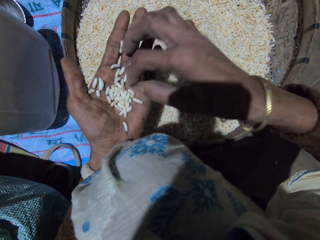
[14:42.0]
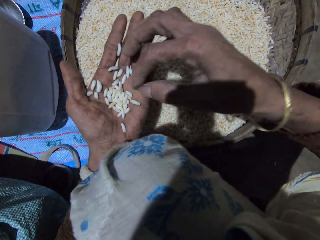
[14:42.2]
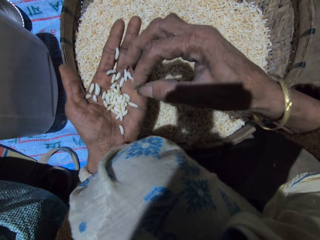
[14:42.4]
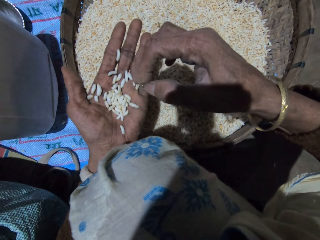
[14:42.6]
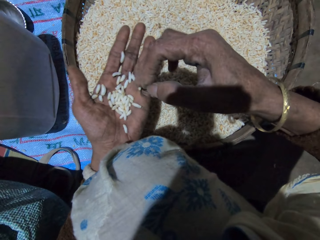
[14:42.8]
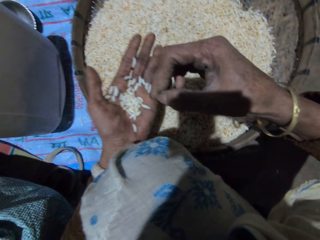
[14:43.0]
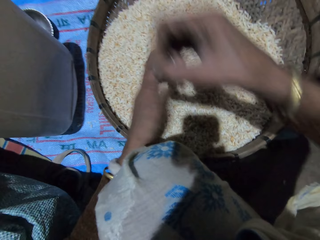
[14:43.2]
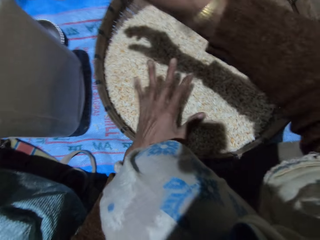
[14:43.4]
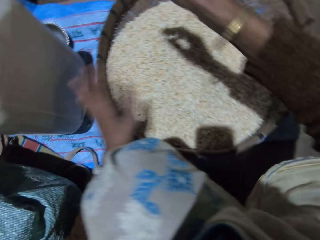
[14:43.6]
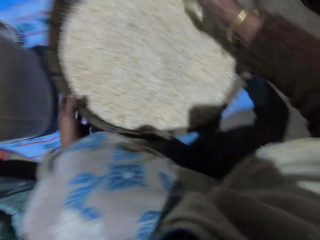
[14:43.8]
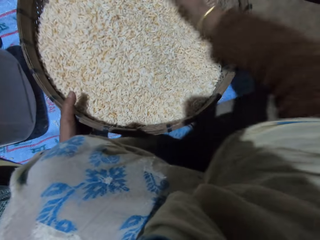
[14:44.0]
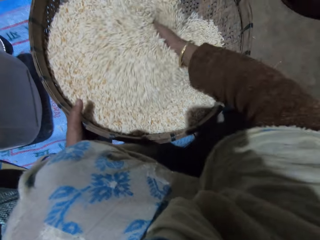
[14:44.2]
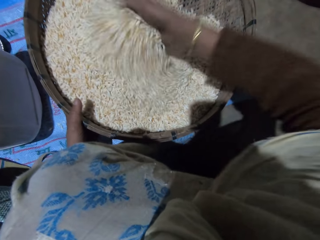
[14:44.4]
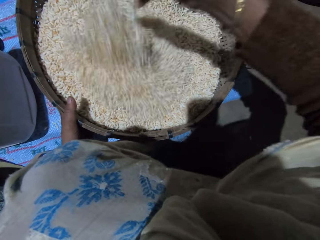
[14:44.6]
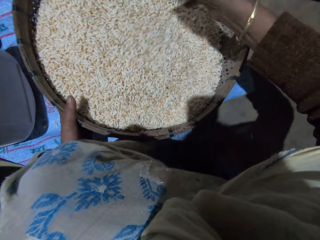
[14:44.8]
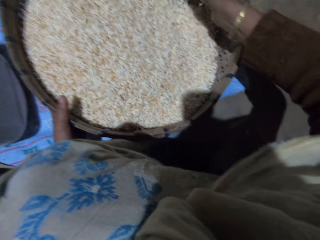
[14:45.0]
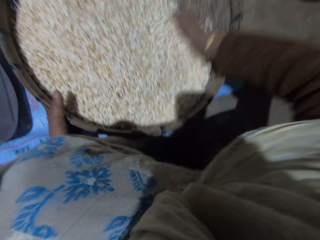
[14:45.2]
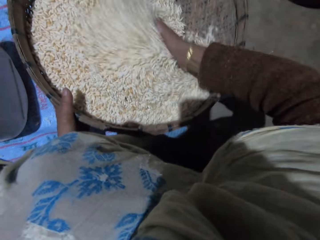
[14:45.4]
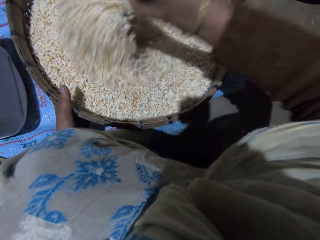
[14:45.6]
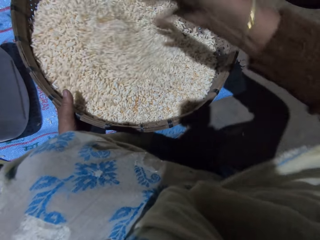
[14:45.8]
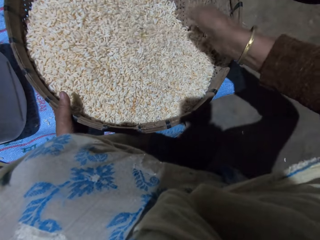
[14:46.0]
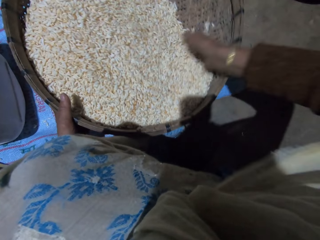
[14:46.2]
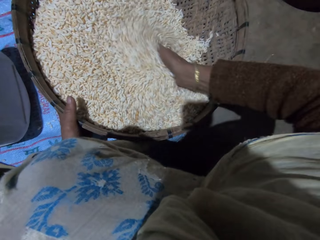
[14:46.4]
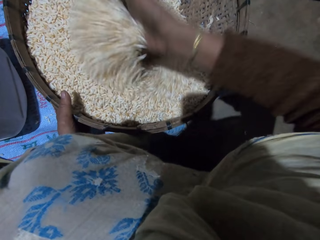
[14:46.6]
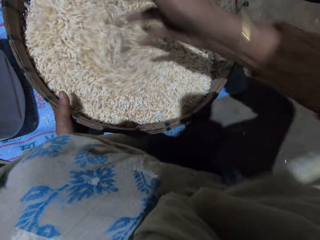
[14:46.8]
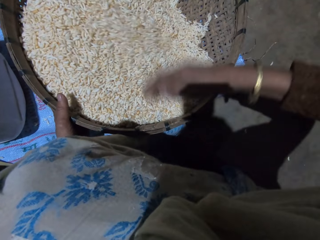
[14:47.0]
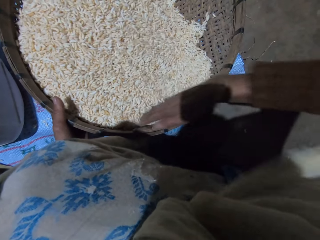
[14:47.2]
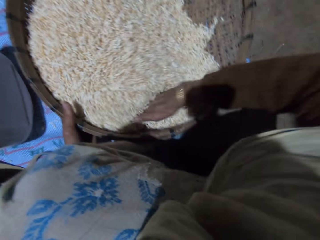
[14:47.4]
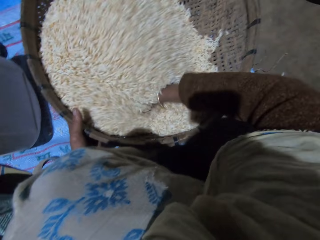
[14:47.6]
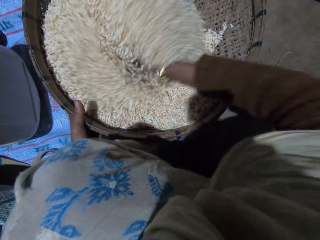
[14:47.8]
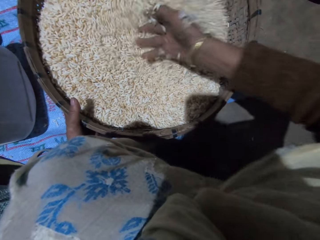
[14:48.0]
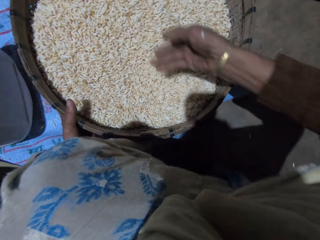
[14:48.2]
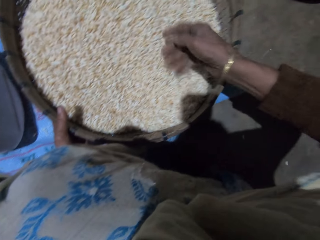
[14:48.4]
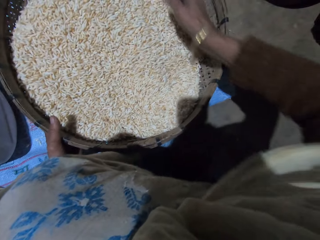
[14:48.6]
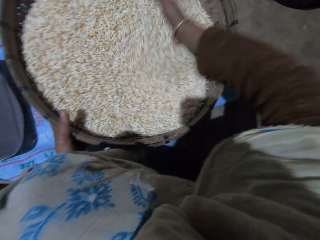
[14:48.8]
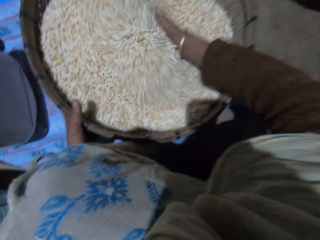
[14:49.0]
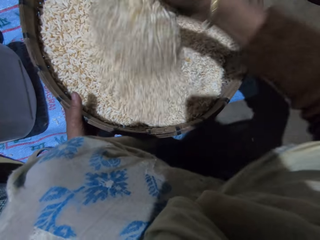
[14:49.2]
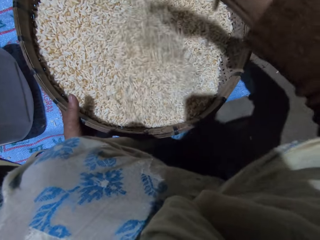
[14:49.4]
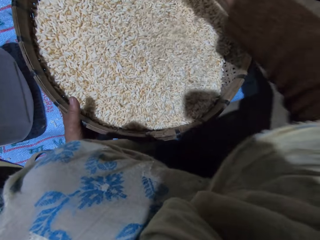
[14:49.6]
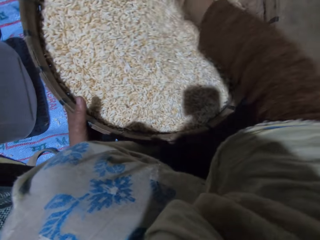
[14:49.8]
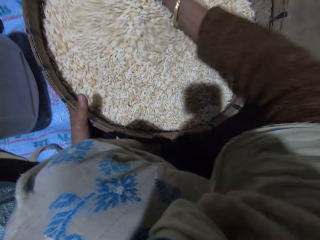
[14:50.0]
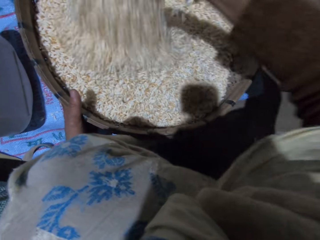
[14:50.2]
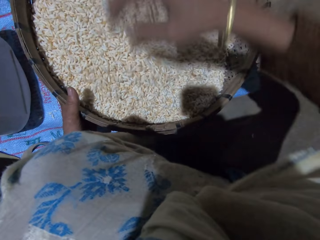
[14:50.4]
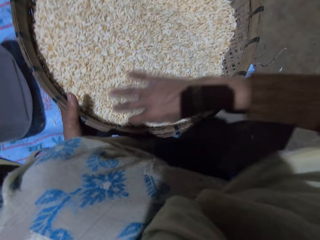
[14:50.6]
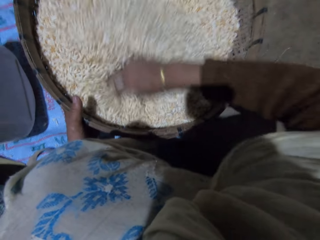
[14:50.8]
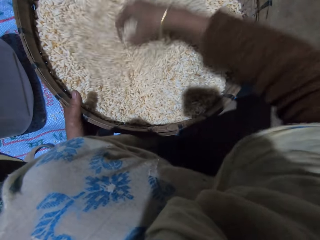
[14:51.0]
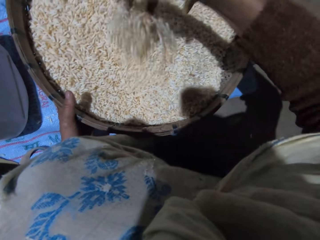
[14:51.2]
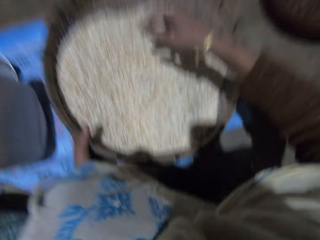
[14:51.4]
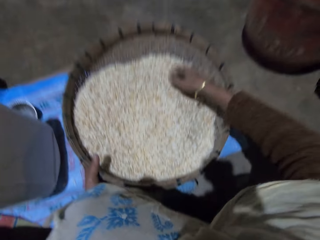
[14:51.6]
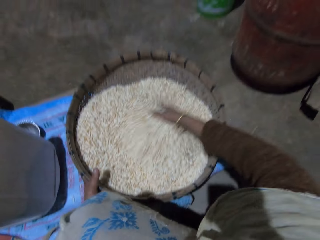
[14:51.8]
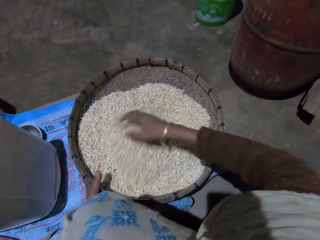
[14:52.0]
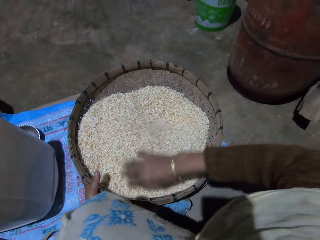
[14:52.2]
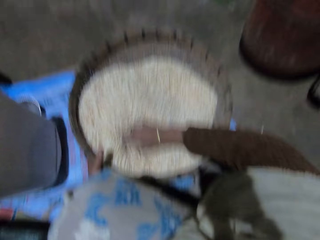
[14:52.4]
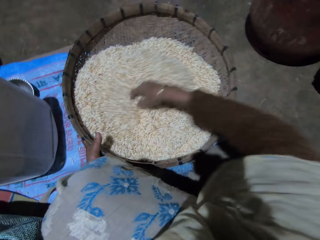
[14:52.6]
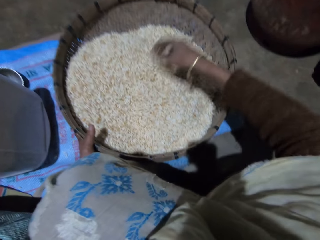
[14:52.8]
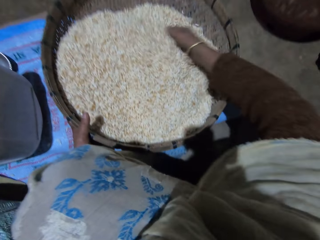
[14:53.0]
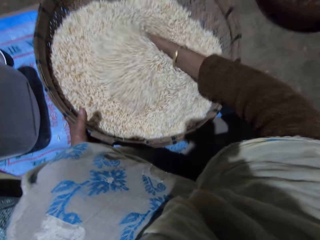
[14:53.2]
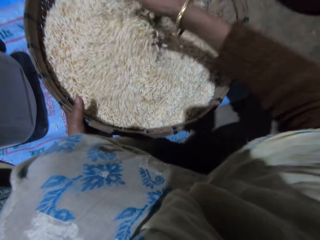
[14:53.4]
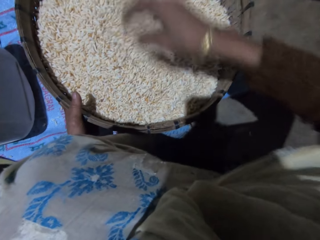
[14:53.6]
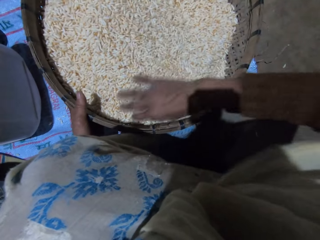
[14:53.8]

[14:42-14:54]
The camera wearer pours the grains in her left hand into the basket. She throws the dirt in her right hand. She holds the basket with her left hand. She sorts the grains with her right hand. She turns the grains in the basket with her right hand.

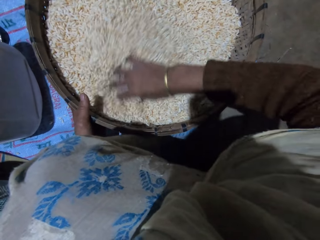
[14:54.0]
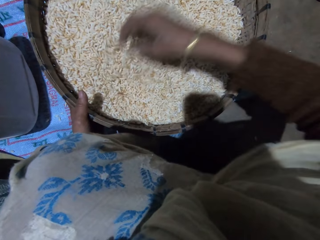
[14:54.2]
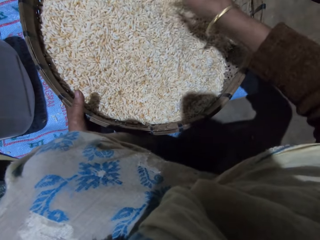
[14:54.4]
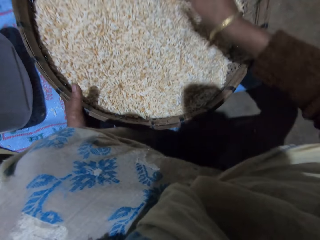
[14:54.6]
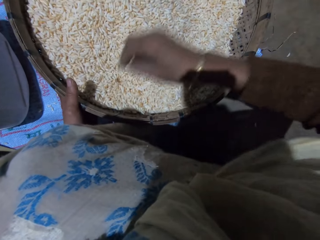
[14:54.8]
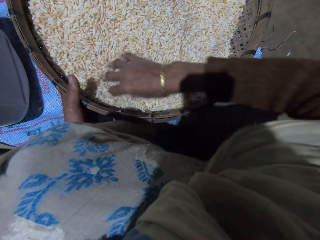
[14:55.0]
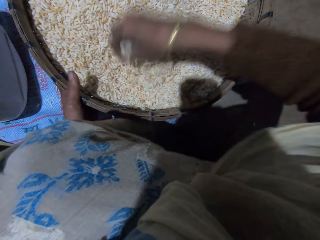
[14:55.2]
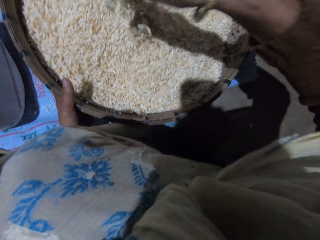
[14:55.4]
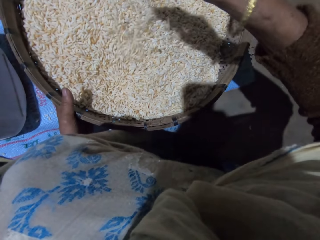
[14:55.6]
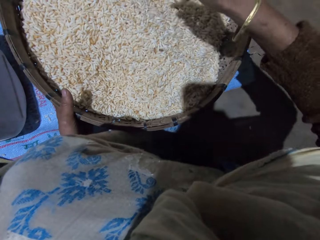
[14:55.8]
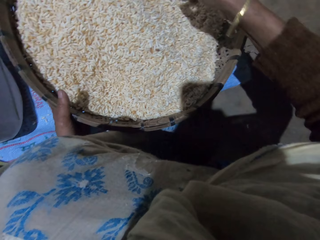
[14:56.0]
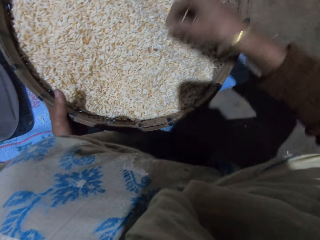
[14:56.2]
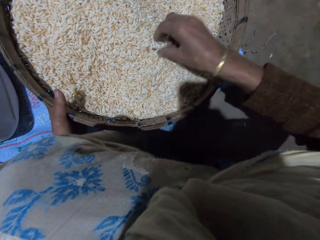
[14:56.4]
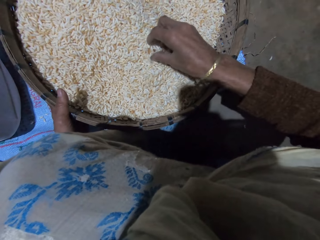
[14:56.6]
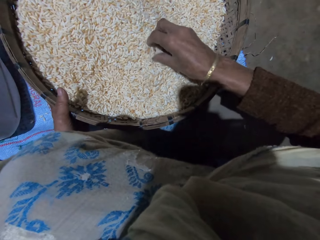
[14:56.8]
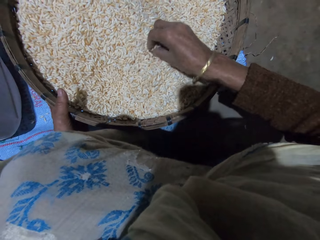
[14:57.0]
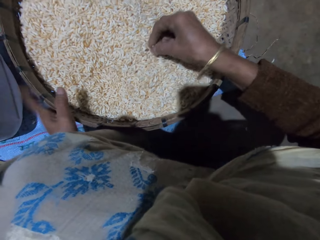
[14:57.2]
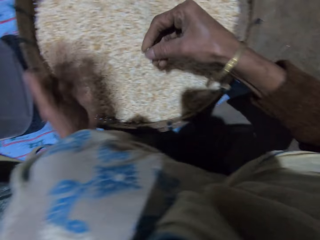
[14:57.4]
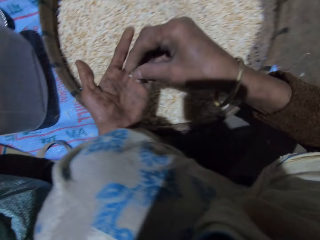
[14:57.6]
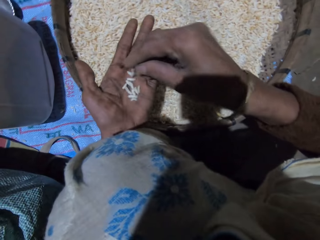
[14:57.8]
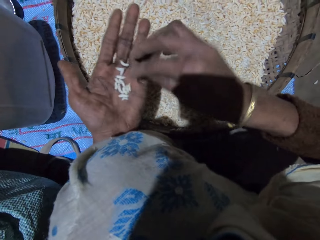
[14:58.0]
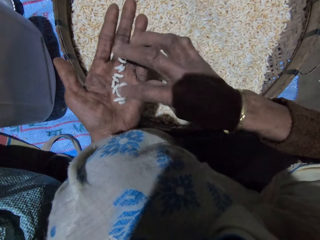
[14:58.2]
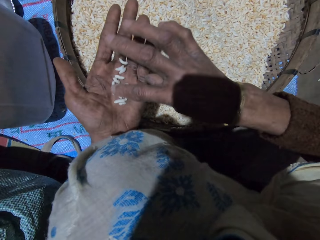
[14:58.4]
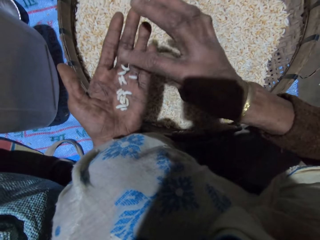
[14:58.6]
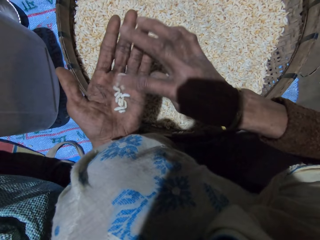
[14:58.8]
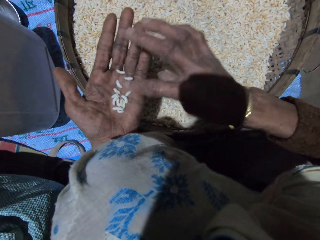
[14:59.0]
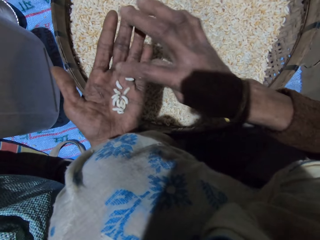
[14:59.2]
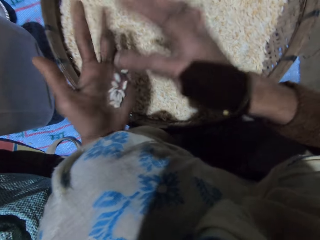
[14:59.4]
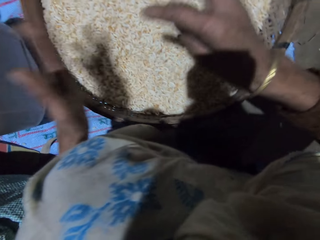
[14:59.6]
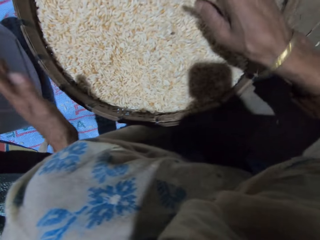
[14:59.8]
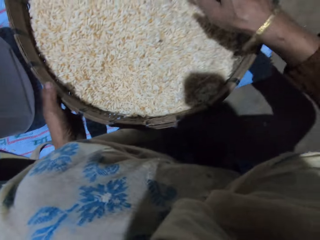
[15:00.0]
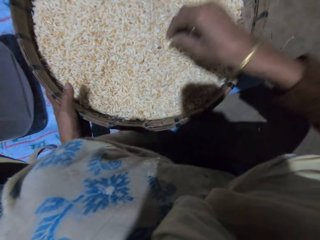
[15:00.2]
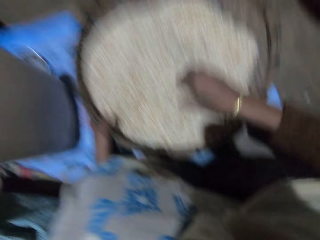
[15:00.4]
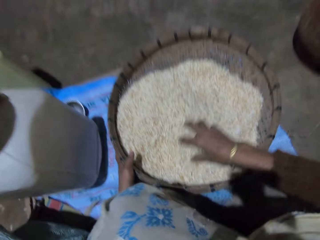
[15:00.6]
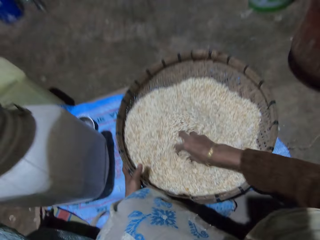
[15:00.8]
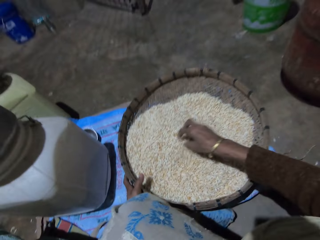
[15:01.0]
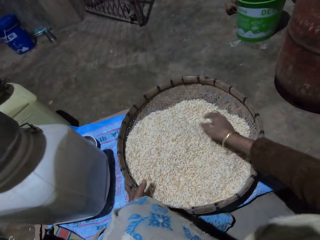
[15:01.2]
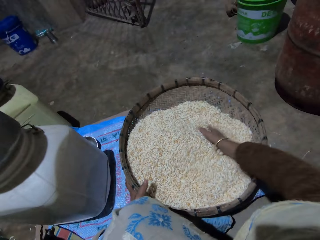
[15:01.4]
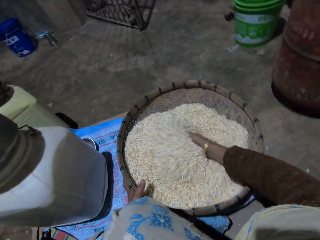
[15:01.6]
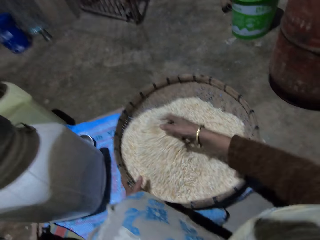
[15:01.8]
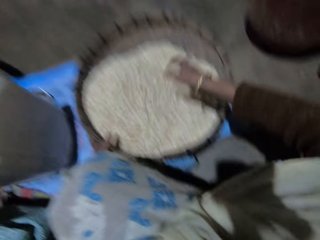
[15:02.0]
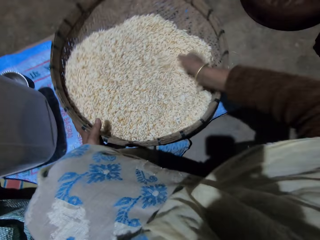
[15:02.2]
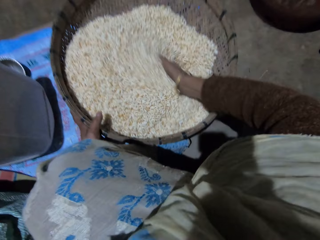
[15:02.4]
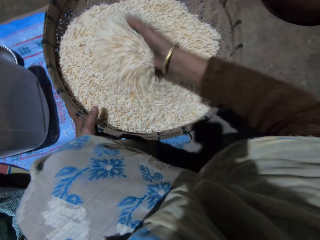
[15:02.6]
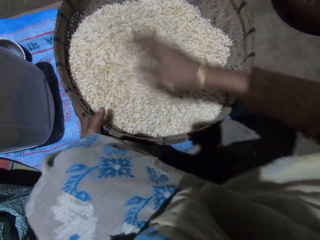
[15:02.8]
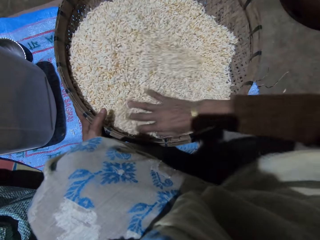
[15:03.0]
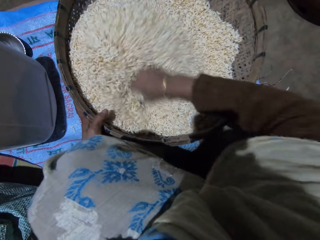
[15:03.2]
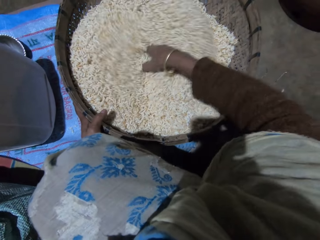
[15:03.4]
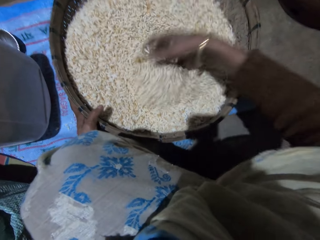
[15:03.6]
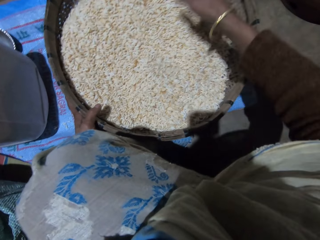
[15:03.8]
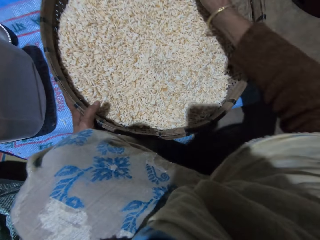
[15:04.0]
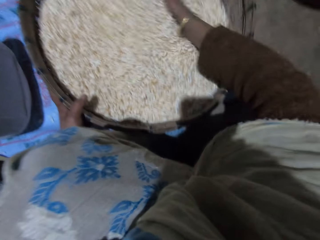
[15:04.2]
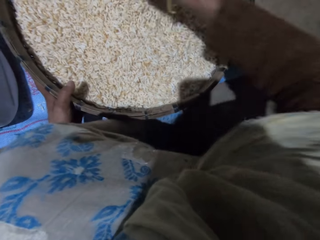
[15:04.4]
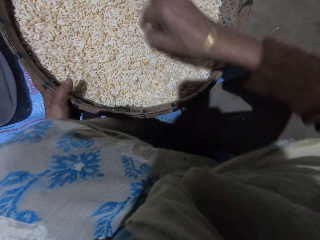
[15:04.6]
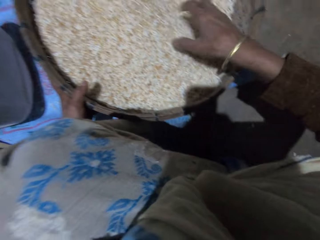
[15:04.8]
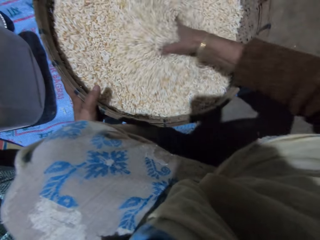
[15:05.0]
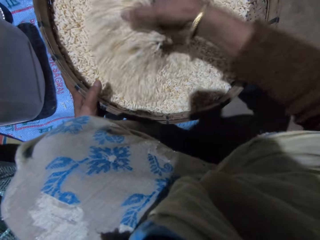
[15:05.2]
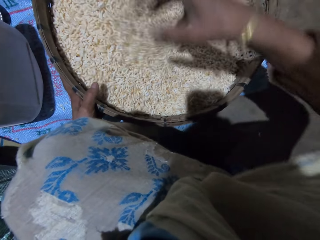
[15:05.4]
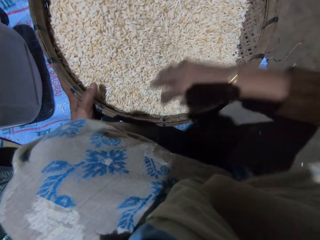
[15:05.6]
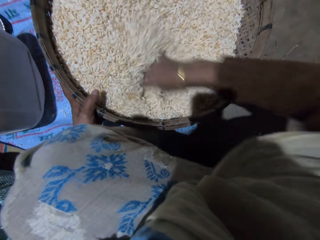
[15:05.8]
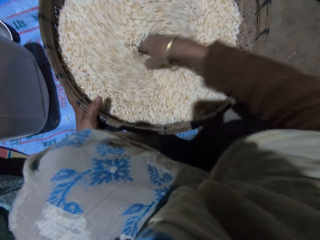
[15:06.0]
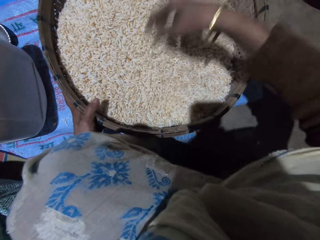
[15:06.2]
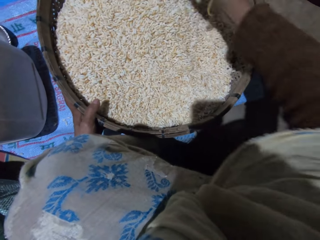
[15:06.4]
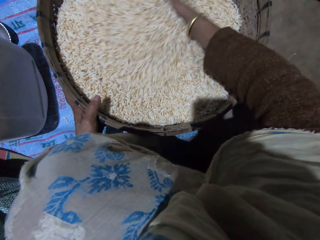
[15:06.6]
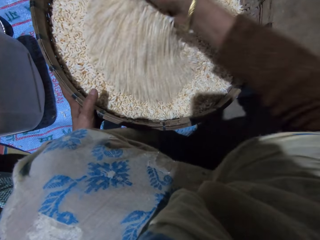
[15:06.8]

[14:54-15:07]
The camera wearer takes out some grains with her right hand. She puts the grains in her right hand on her left hand. She sorts the grains with her right hand. She turns the grains in her left hand with her right hand. She pours the grains in her left hand into the basket. She holds the basket with her left hand. She sorts the grains with her right hand. She turns the grains in the basket with her right hand.
